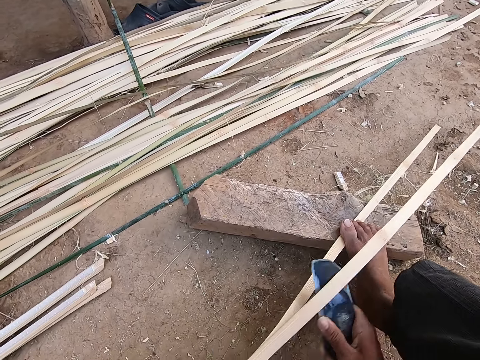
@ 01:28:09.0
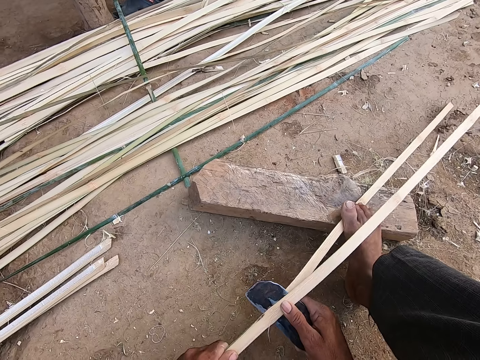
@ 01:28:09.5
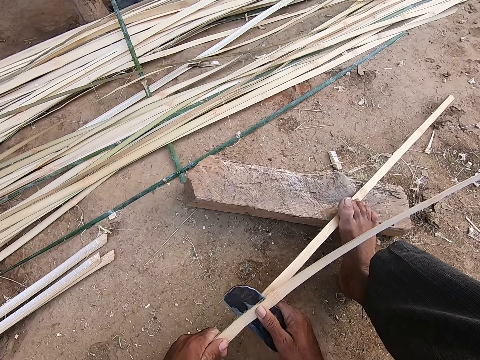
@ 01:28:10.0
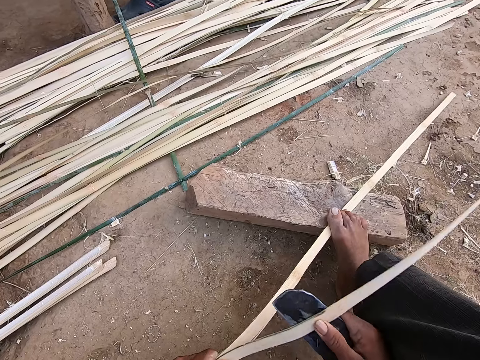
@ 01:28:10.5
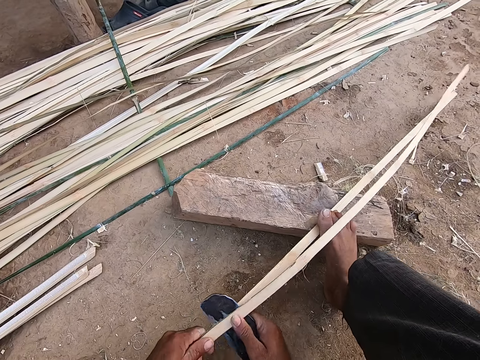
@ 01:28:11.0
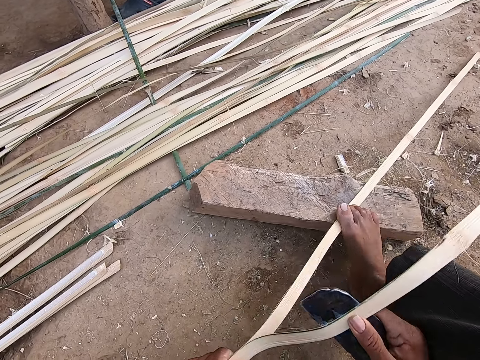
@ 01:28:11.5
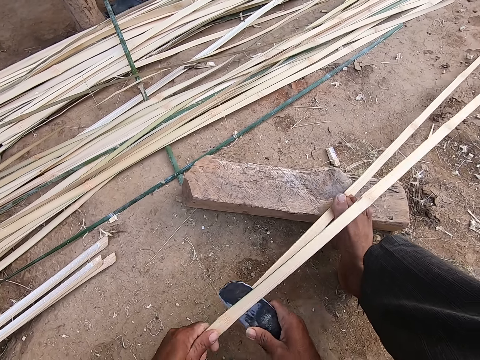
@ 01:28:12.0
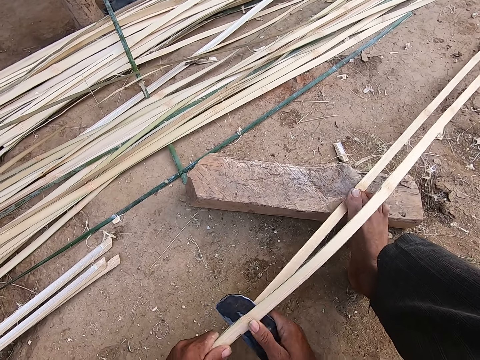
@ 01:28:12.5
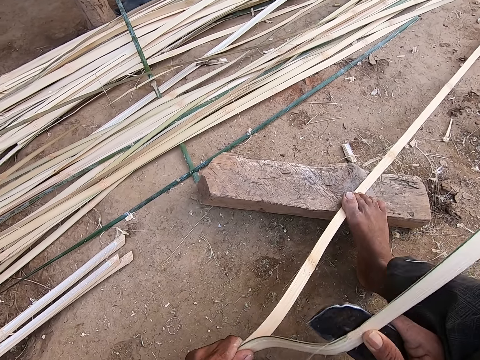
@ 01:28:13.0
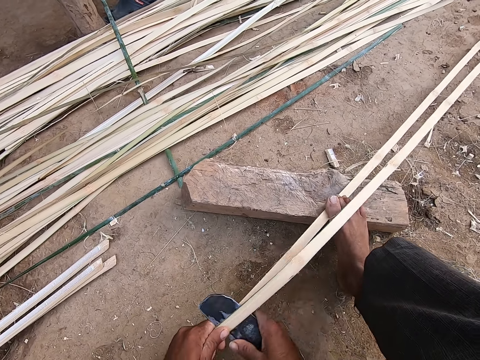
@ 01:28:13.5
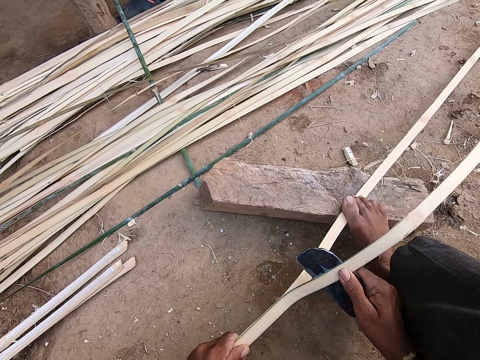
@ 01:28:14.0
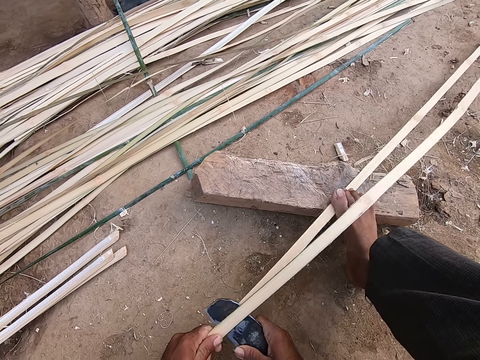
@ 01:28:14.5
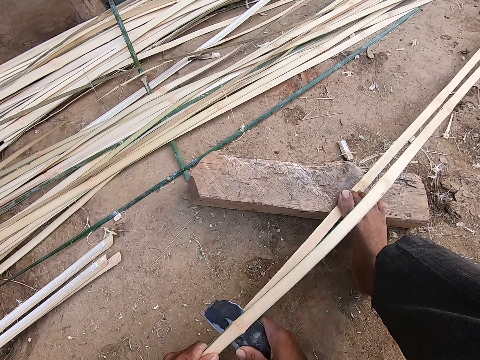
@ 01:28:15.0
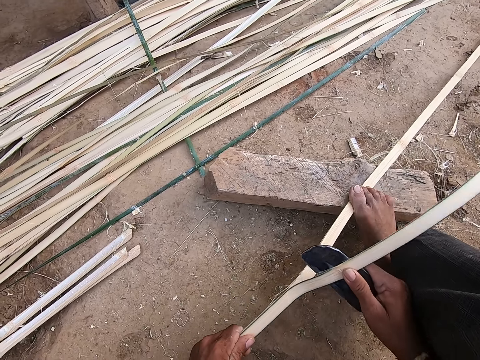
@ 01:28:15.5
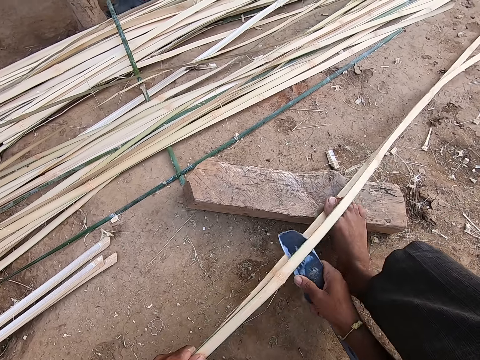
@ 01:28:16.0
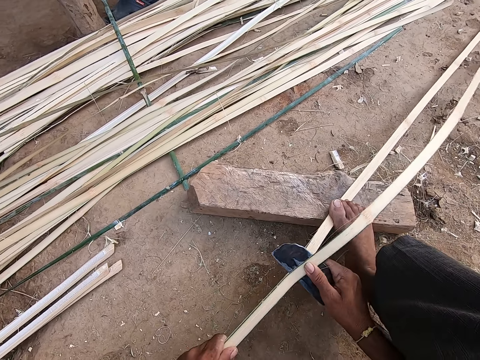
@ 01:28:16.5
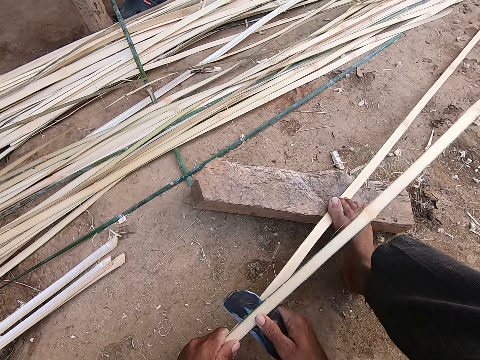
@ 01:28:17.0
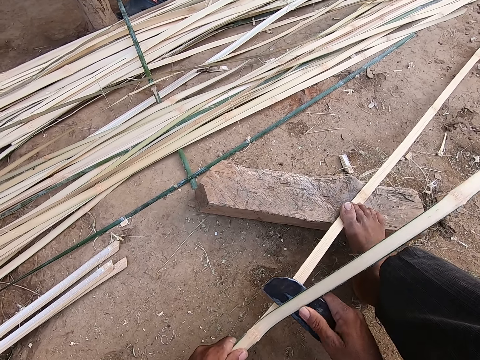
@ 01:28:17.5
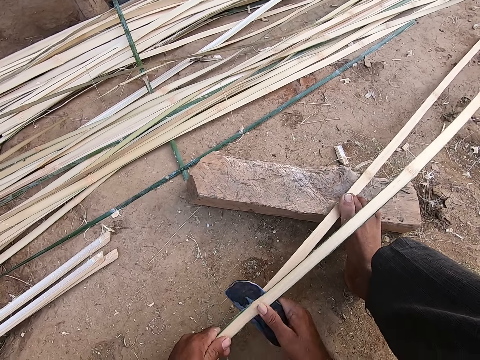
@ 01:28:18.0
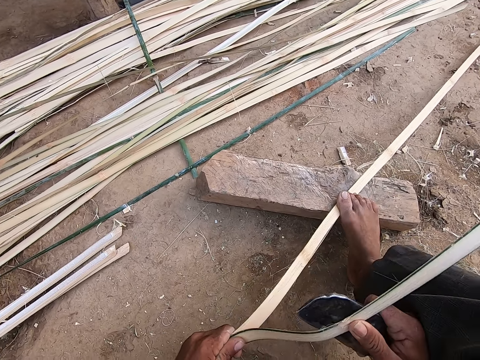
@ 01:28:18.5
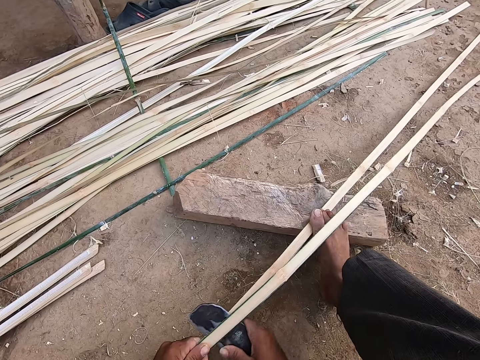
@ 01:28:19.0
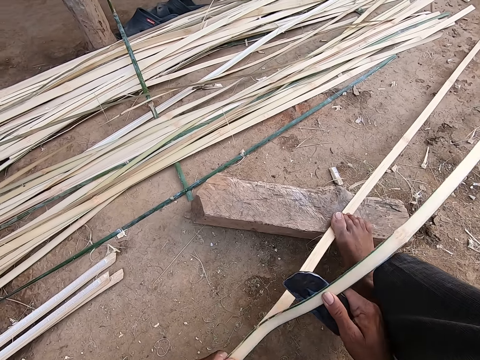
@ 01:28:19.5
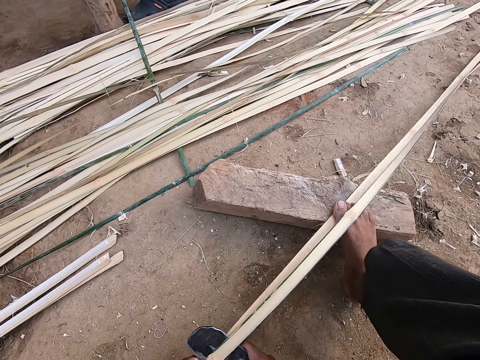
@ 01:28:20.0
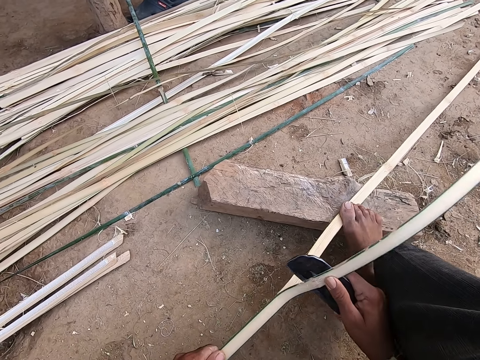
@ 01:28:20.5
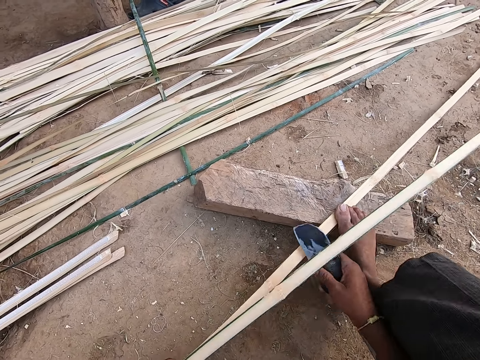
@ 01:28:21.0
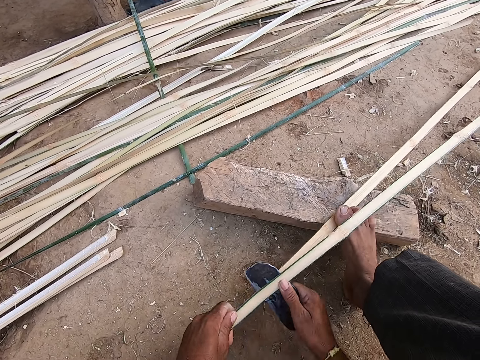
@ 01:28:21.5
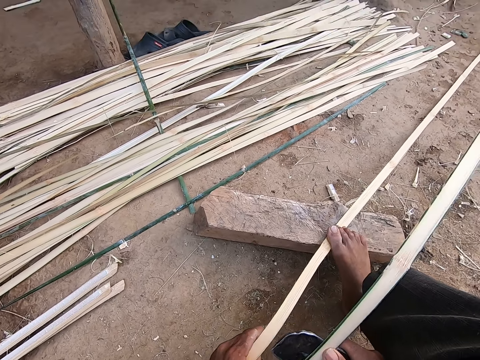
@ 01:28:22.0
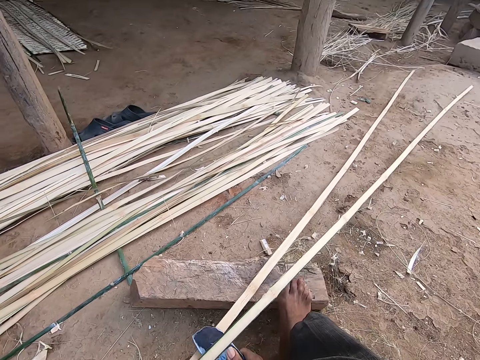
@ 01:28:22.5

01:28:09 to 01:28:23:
The camera wearer cuts the papyrus reed with a cutter. A woman speaks to the camera wearer. The camera wearer speaks to the woman and cuts the papyrus reed with the cutter.

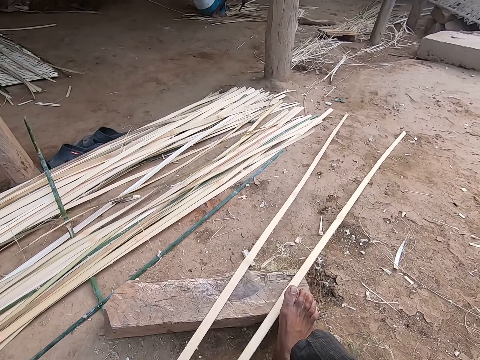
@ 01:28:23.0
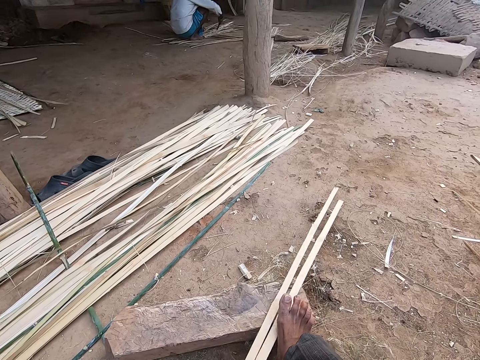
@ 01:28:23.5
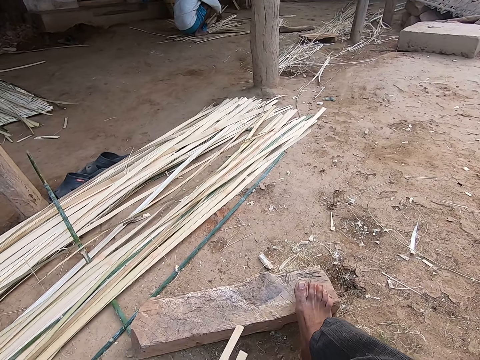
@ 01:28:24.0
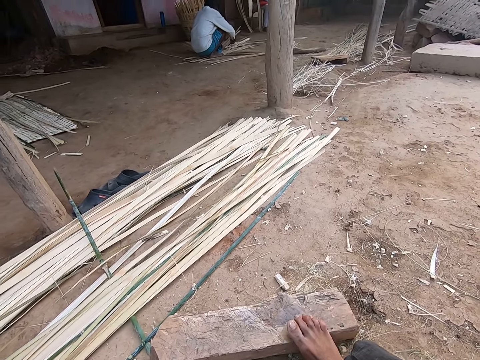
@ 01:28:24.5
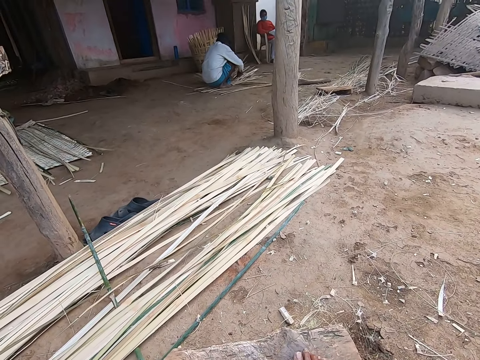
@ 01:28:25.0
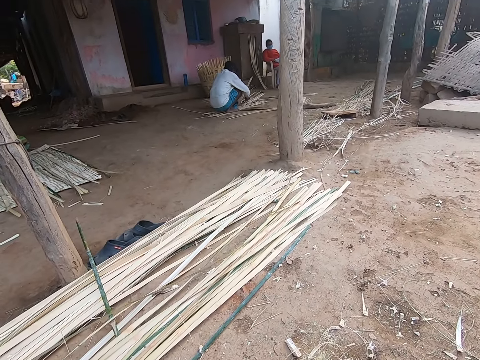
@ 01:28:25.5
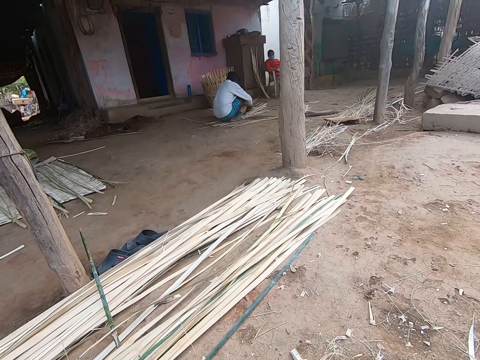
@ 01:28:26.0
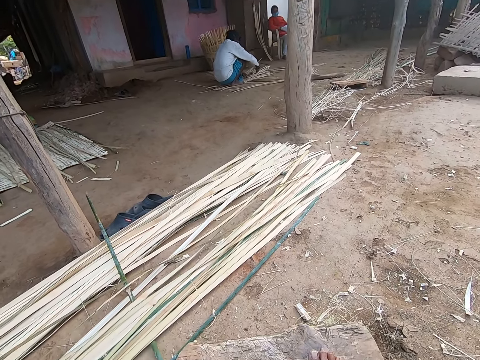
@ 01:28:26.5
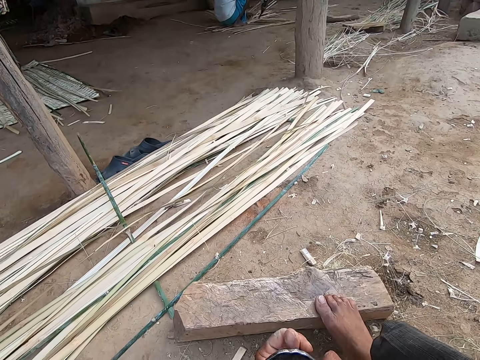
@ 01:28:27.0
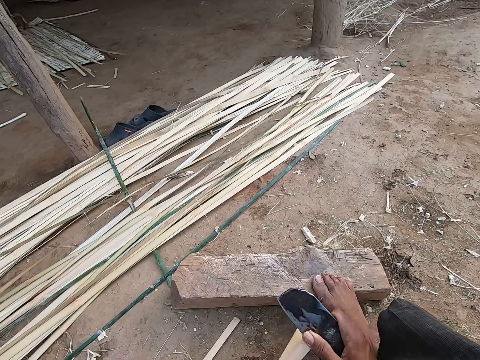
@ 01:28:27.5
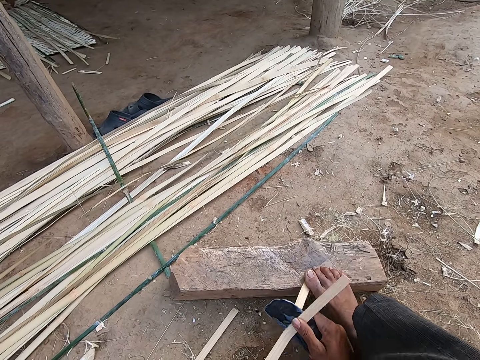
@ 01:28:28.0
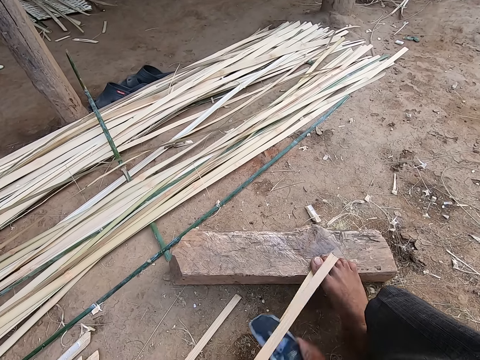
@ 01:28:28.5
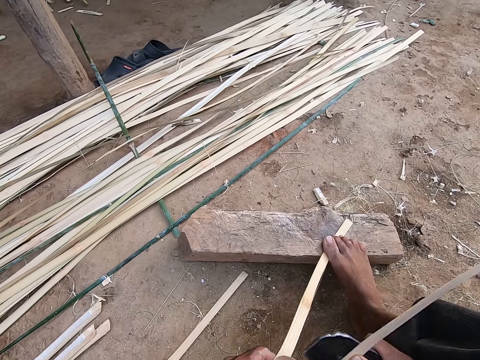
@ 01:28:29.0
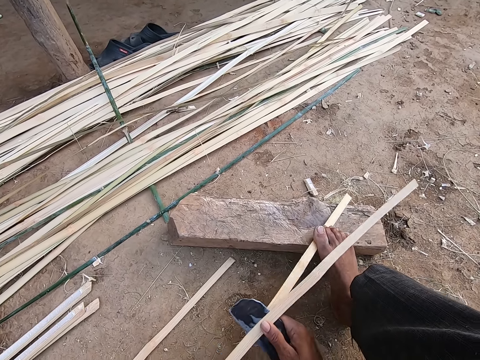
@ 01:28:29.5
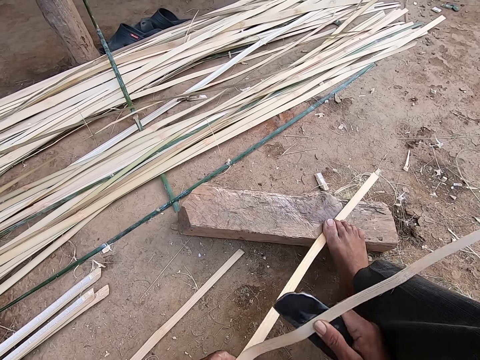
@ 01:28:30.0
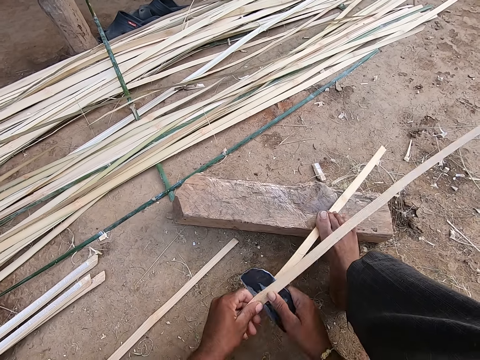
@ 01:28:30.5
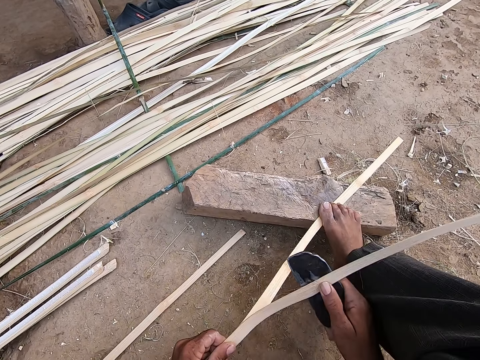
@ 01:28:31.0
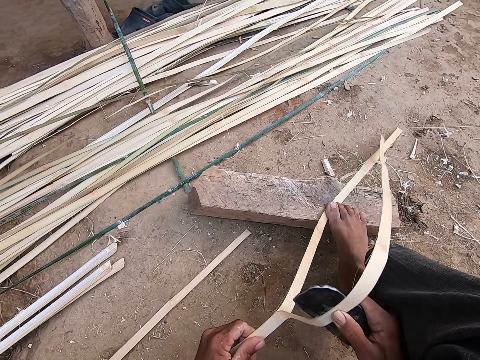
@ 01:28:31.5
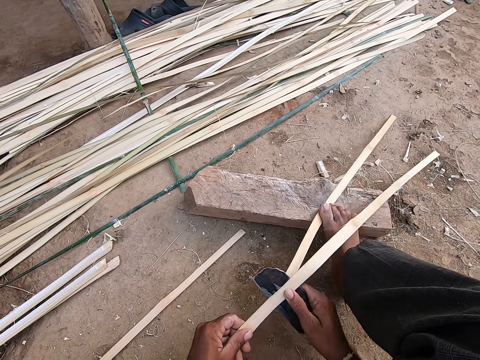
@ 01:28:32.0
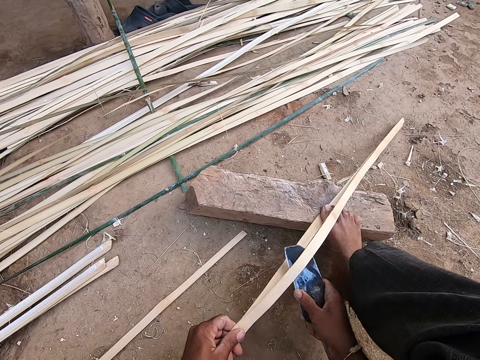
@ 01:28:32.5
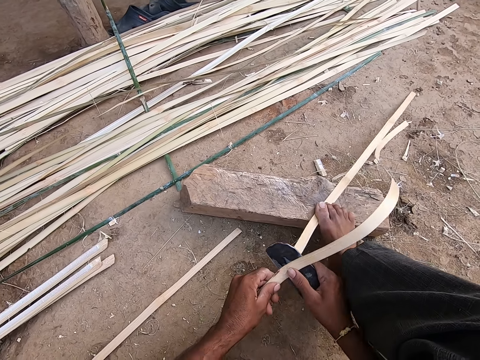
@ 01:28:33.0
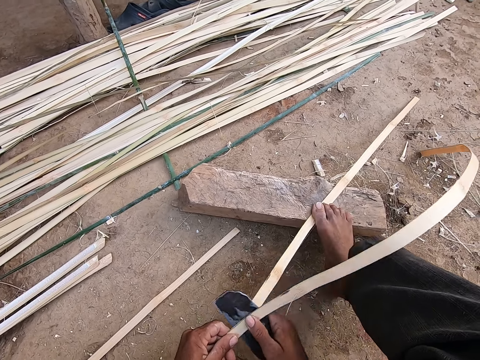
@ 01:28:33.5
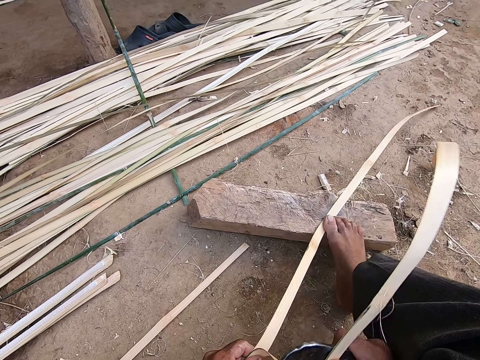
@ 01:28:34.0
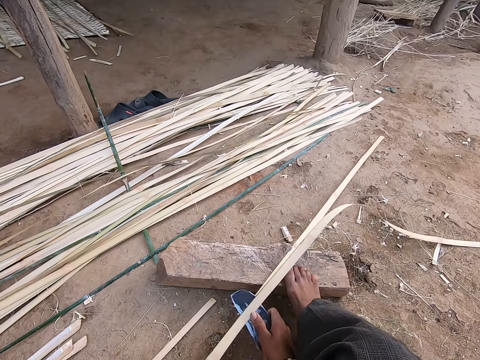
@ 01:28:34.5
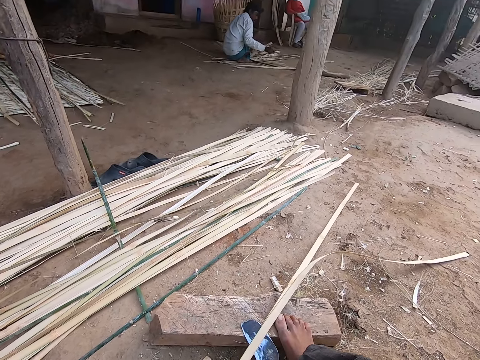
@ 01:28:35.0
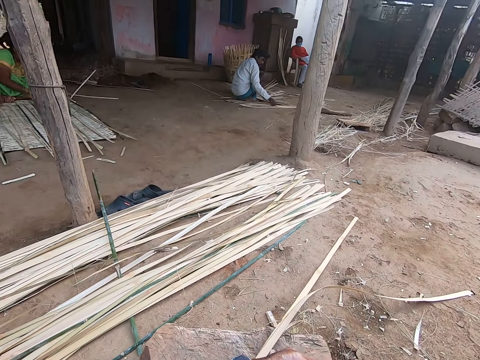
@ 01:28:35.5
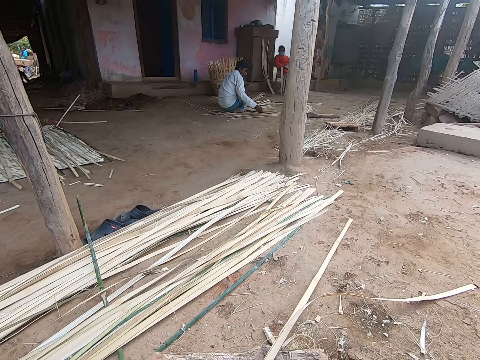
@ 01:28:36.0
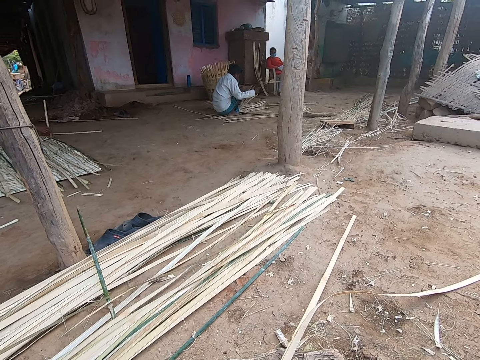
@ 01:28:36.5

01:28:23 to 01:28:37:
The camera wearer speaks to a woman and looks around. He slices a bamboo strip with the knife or cutter in his right hand. He places his right leg on the bamboo strip on the plank. He slices the bamboo strip with the knife in his right hand. The woman speaks to the camera wearer. The camera wearer cuts the papyrus reed with the cutter. A man speaks to the camera wearer. The camera wearer speaks to the man and cuts the papyrus reed with the cutter. He places the cutter on the wood, lifts up his right hand, and speaks to the woman.
